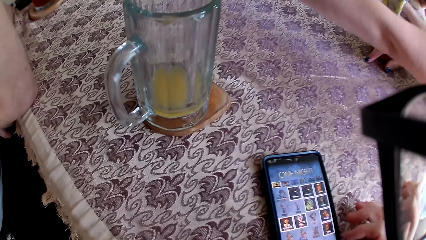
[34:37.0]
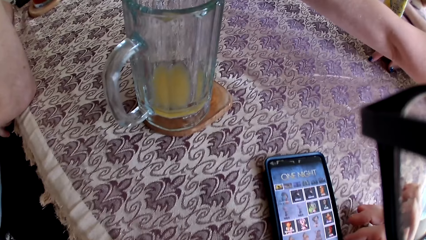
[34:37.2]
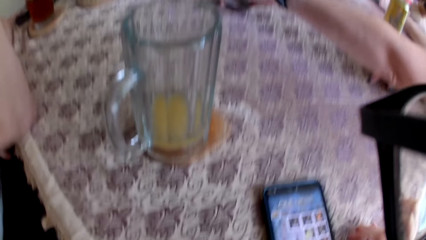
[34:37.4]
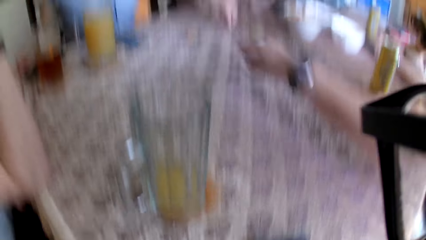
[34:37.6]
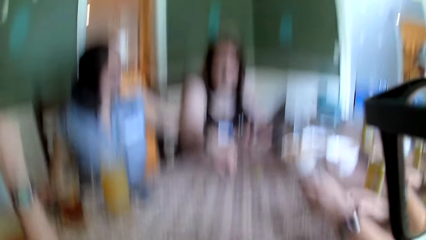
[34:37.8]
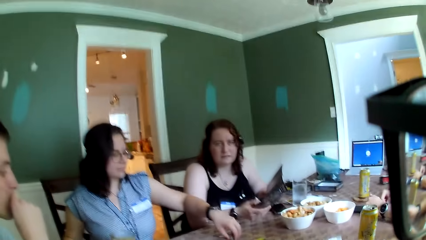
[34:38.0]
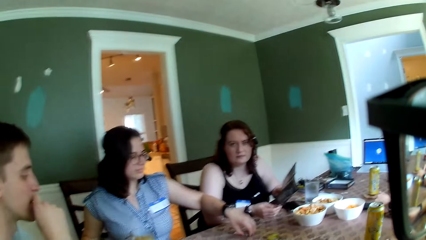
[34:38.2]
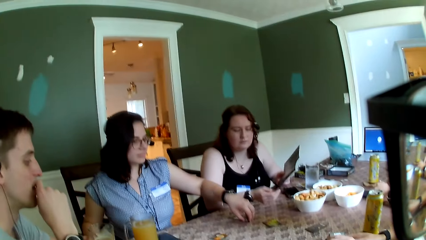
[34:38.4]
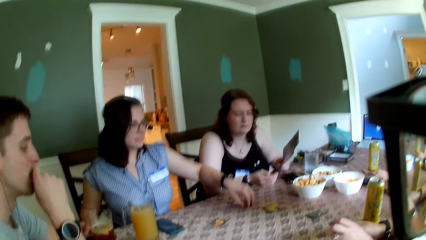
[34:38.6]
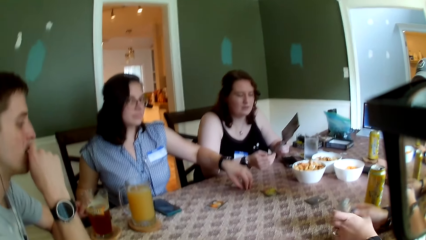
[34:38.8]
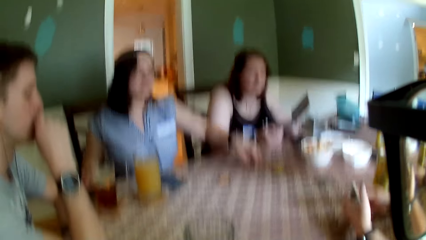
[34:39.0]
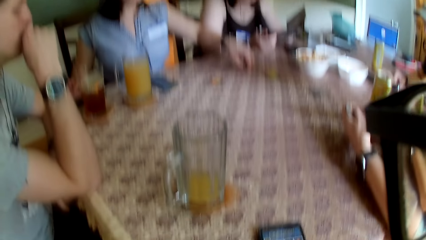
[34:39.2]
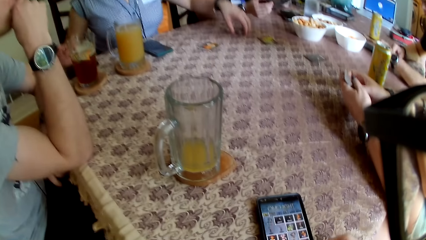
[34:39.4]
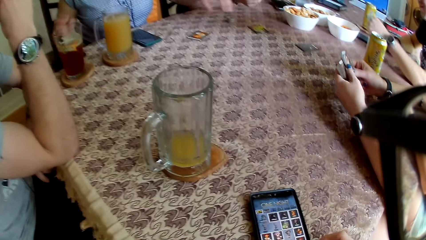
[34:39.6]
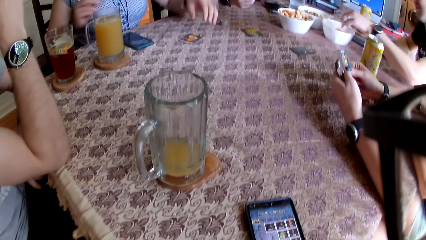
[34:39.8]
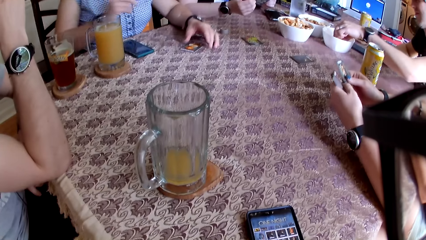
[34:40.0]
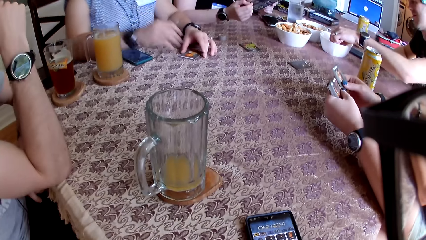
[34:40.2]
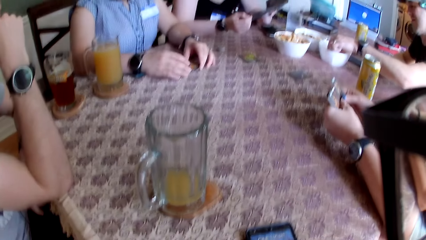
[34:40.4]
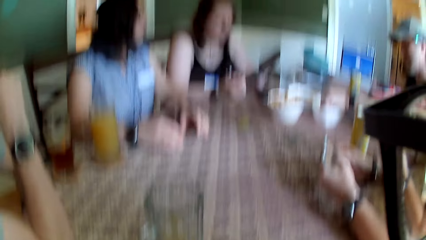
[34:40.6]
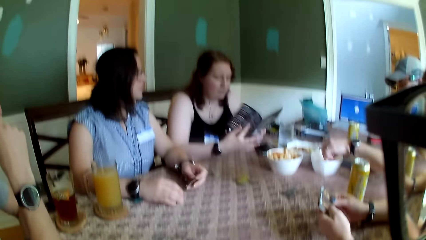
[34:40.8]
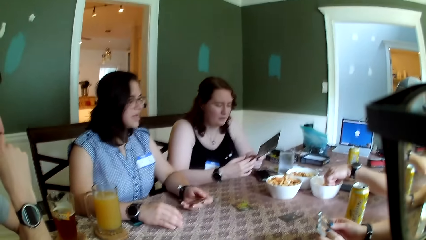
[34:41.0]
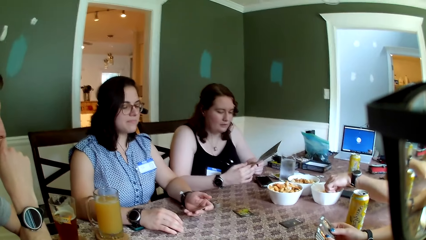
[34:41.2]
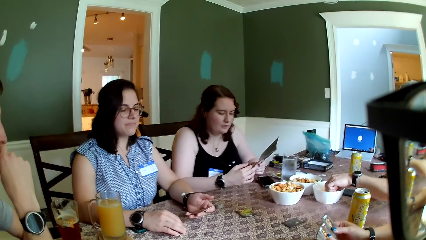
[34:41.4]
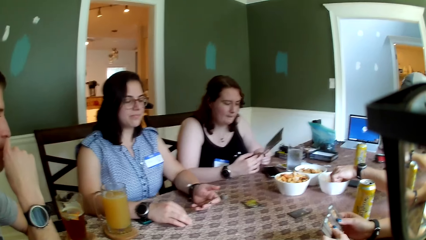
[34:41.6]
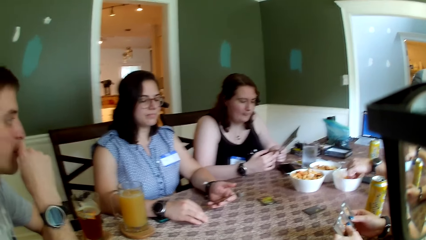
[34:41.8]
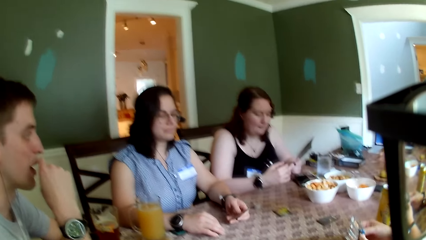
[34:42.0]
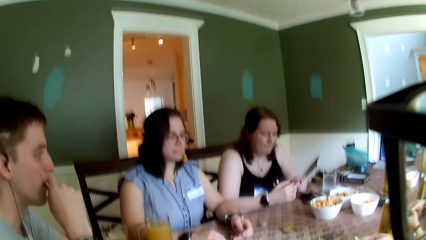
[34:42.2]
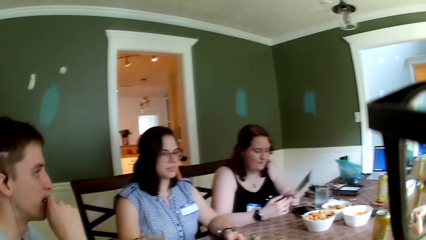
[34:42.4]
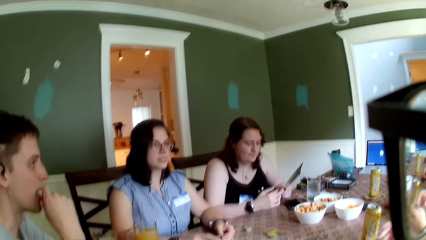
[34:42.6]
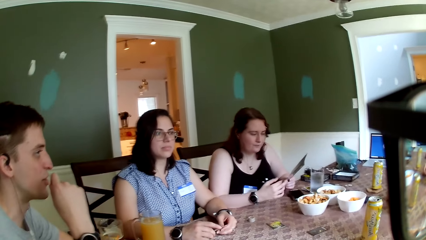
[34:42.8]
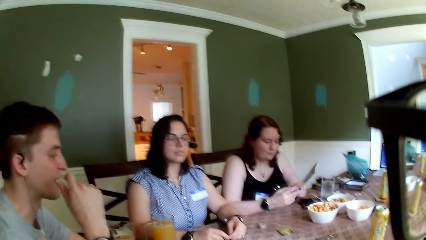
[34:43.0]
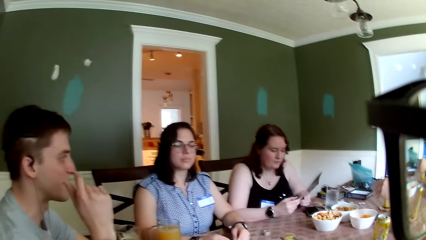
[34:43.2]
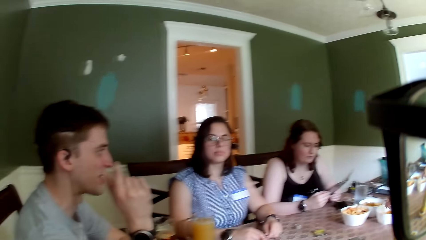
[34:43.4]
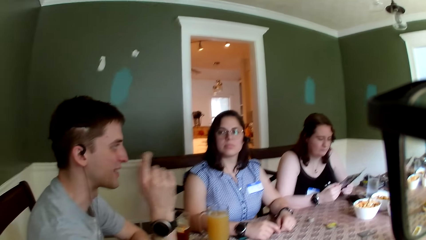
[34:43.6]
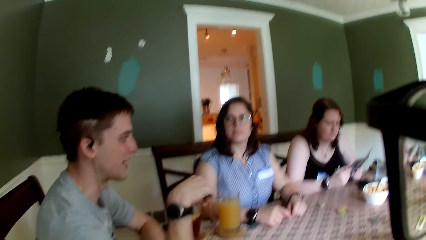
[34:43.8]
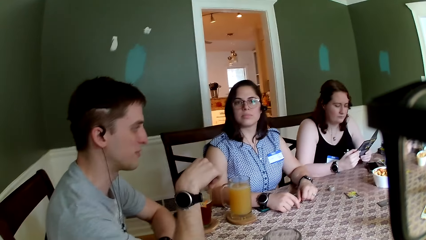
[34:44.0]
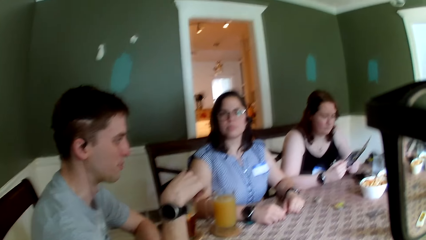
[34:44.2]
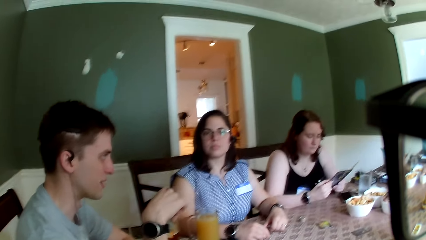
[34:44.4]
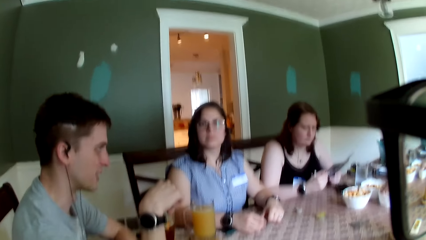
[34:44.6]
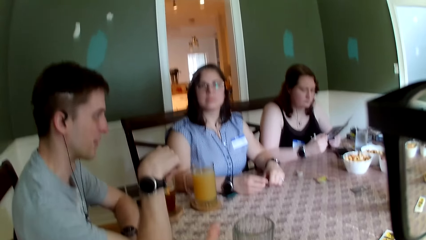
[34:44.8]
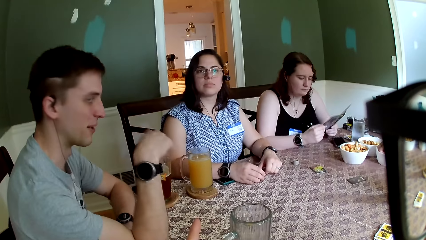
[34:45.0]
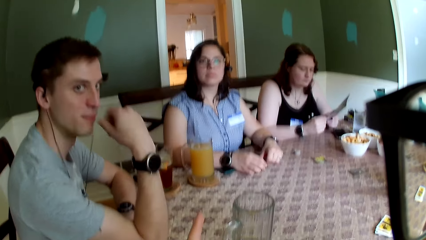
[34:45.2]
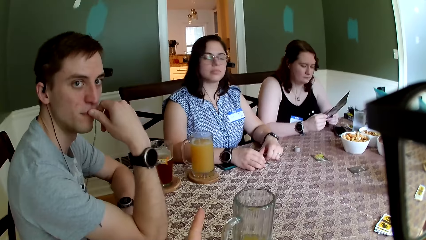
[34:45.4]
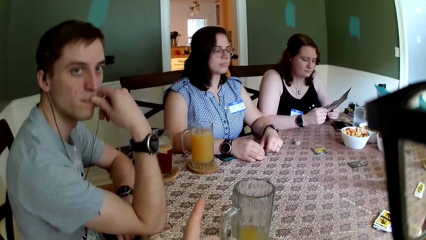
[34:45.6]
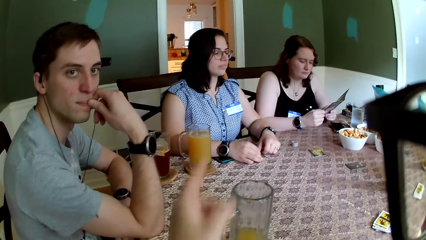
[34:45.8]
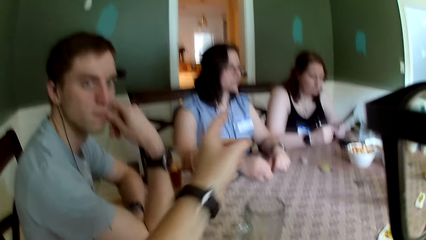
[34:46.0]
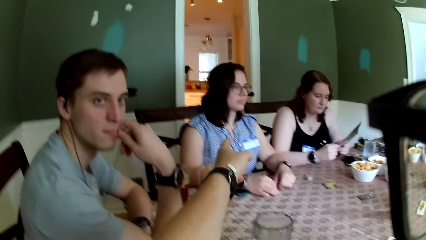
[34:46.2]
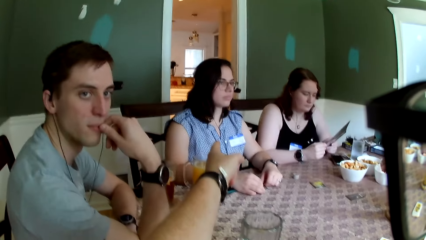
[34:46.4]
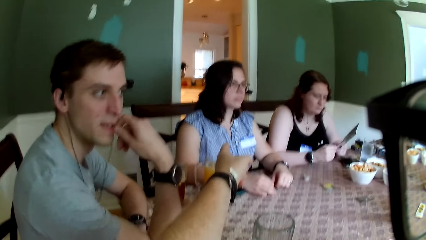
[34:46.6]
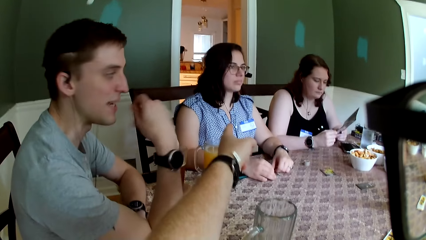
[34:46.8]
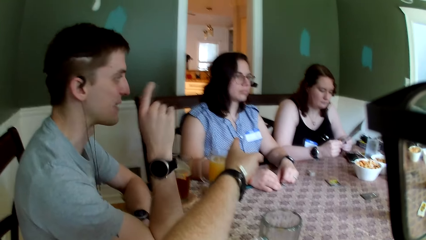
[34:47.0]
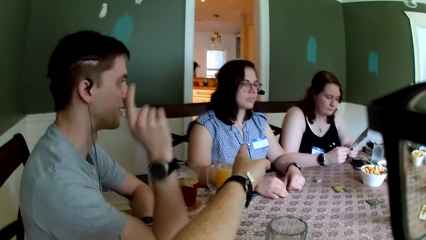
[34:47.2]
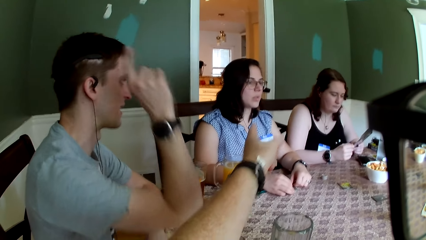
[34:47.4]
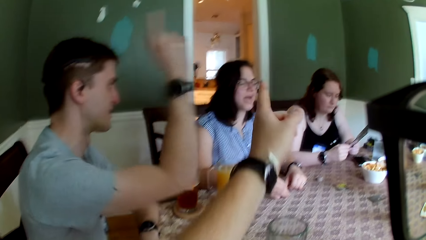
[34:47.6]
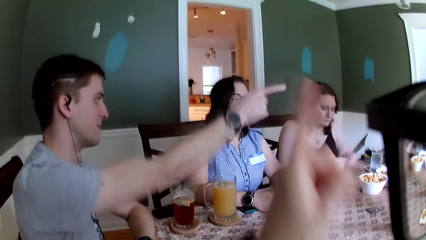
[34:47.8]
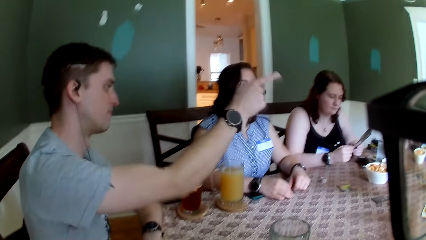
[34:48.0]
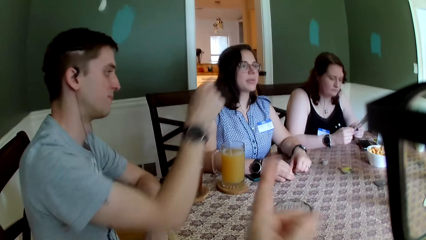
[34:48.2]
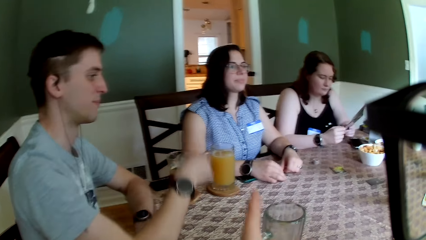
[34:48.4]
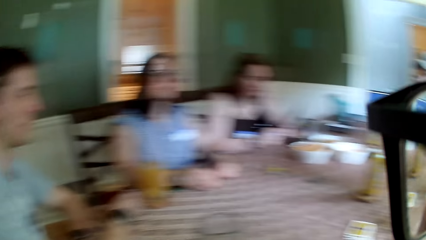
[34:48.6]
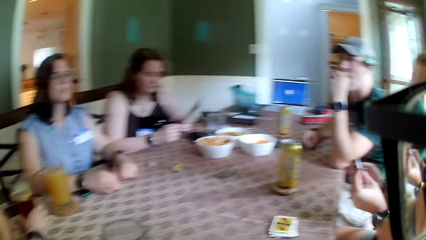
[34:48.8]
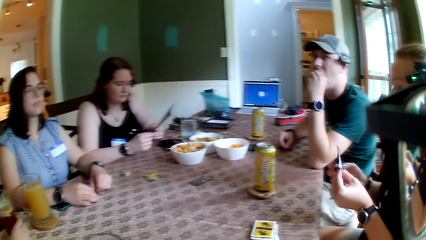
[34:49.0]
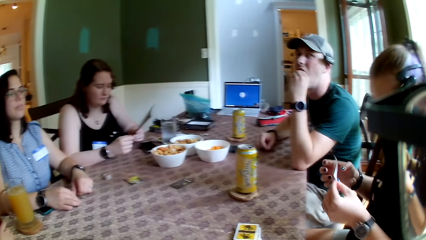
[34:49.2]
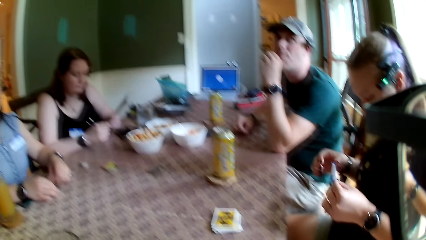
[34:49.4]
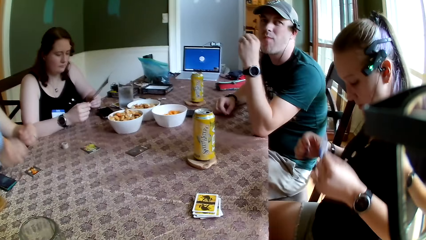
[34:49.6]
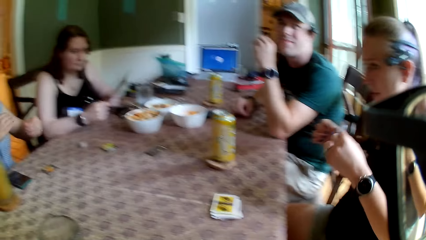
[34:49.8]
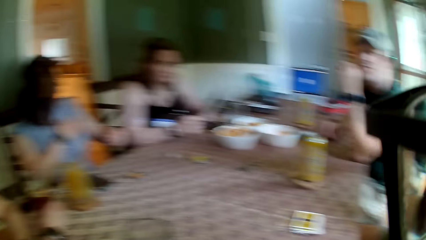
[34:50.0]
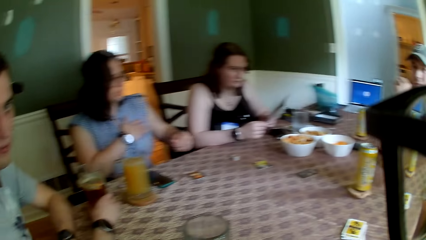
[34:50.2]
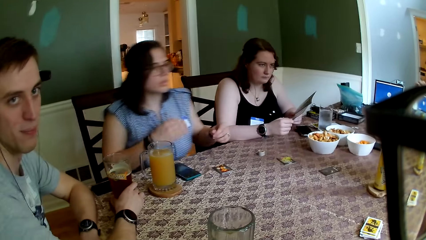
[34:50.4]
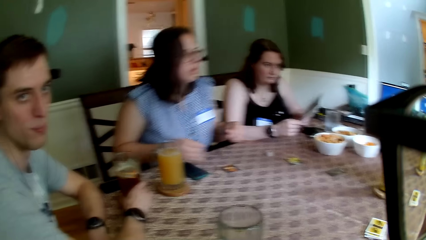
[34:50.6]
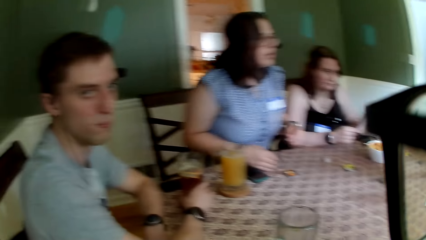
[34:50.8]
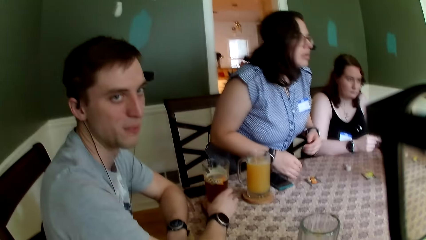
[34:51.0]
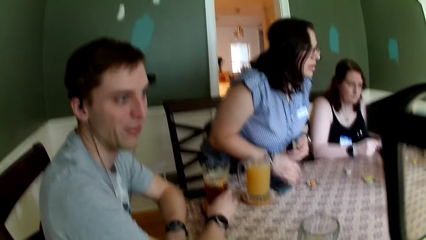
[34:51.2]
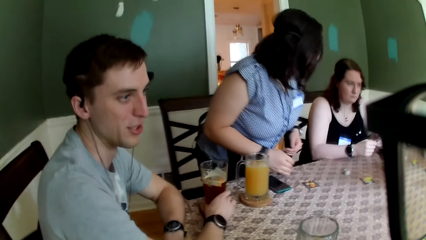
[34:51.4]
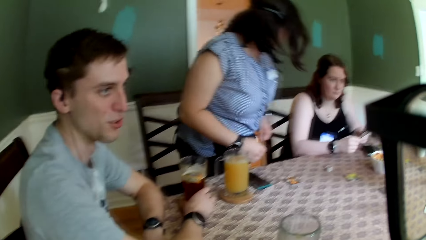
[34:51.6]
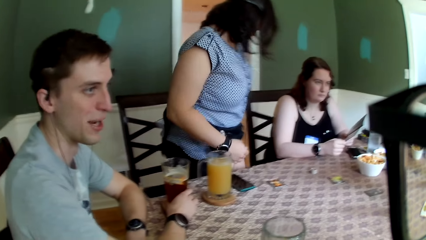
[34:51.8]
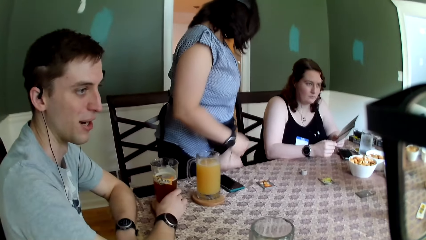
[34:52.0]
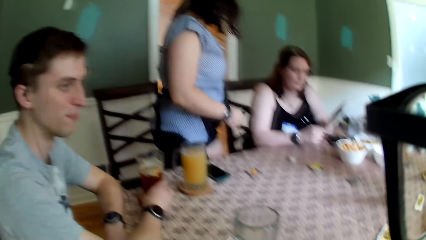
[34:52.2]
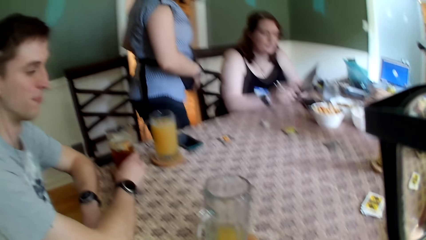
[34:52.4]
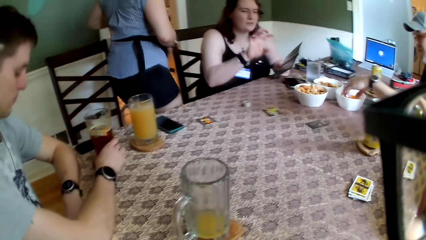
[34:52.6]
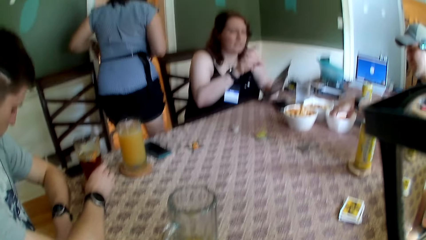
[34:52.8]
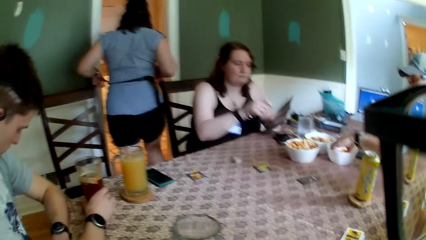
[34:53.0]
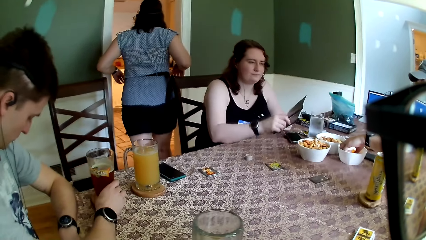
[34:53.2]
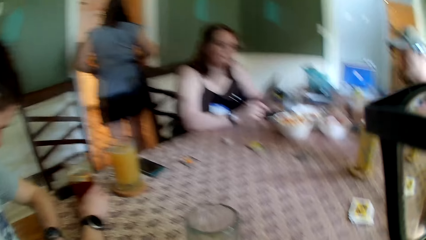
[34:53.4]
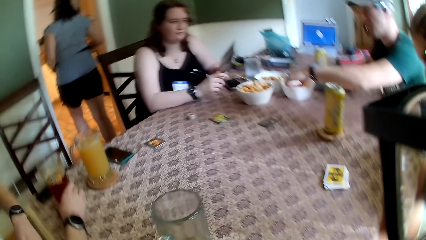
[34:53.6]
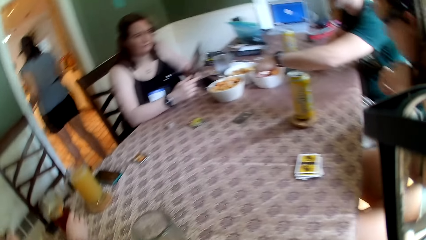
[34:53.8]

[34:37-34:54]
The camera wearer operates the phone on the table with his right hand. He looks around. A woman shuffles the set of cards with both hands. A man picks up chips from a bowl on the table with his left hand. The camera wearer converses with another man. A third man removes his right hand from the table. The third man places his right hand on the table. Another woman removes both hands from the table.
